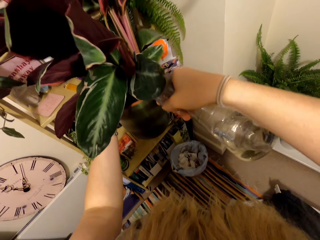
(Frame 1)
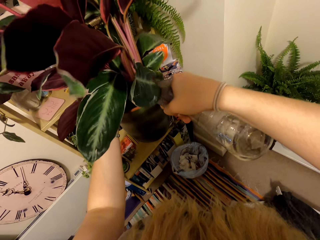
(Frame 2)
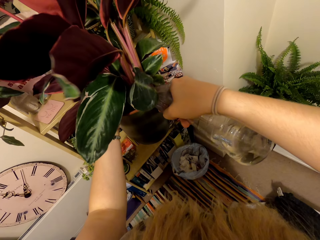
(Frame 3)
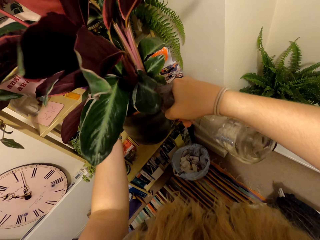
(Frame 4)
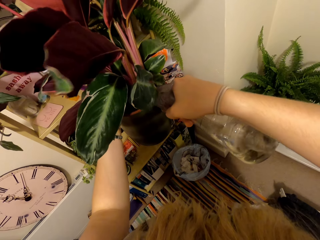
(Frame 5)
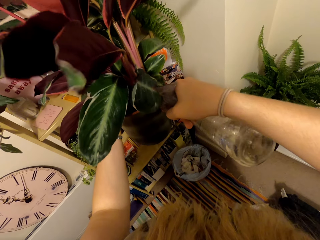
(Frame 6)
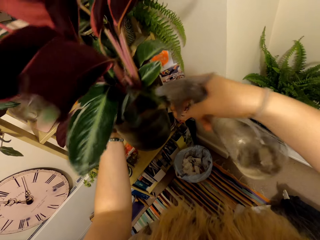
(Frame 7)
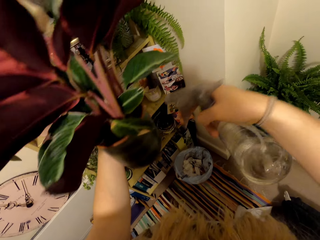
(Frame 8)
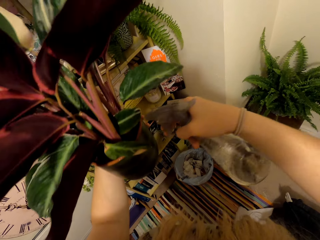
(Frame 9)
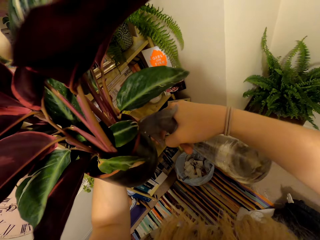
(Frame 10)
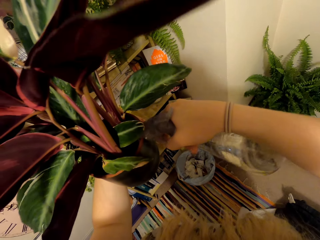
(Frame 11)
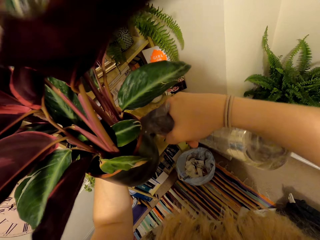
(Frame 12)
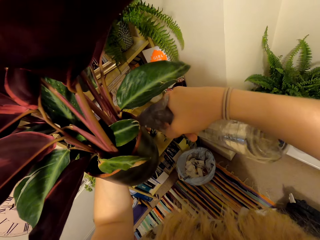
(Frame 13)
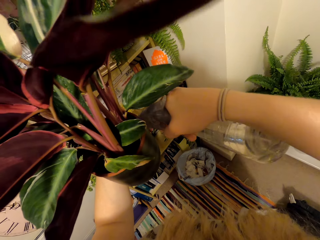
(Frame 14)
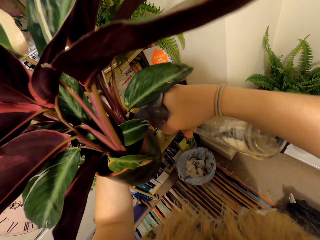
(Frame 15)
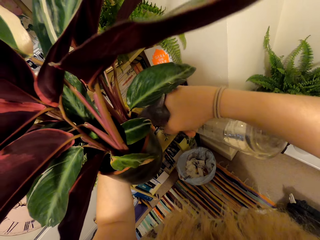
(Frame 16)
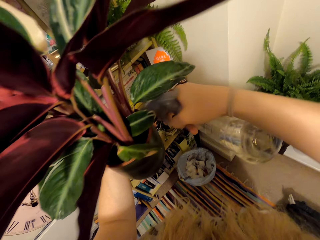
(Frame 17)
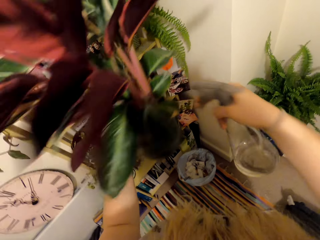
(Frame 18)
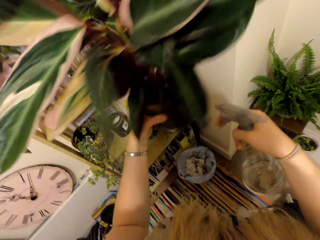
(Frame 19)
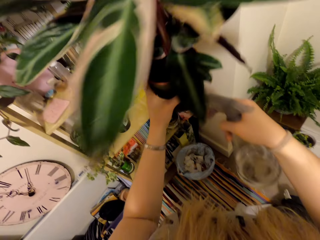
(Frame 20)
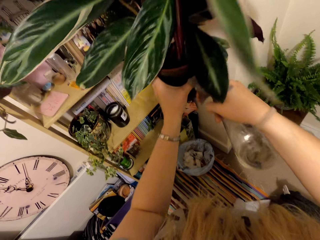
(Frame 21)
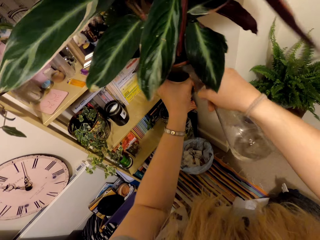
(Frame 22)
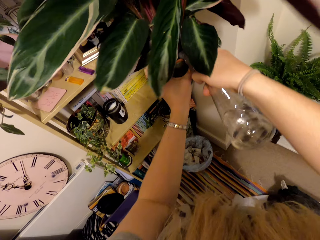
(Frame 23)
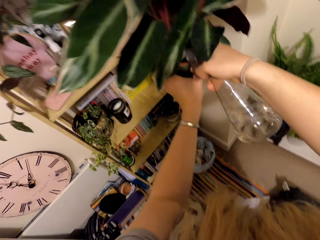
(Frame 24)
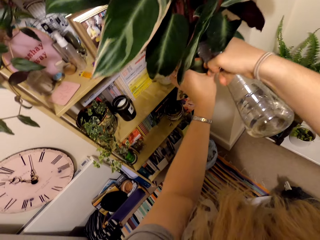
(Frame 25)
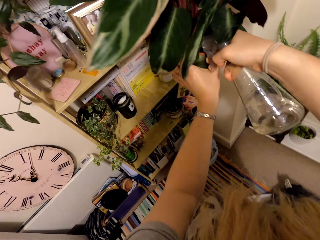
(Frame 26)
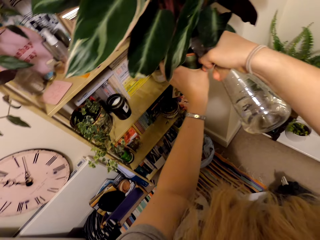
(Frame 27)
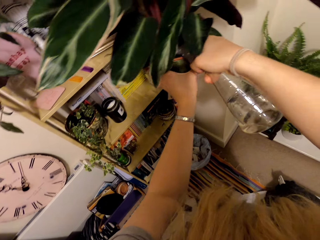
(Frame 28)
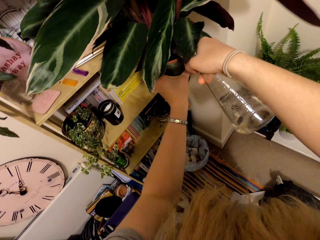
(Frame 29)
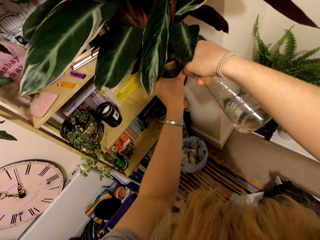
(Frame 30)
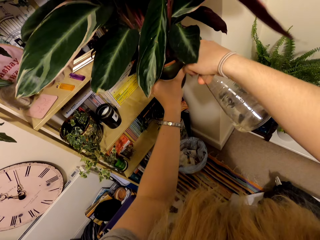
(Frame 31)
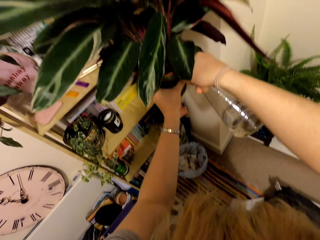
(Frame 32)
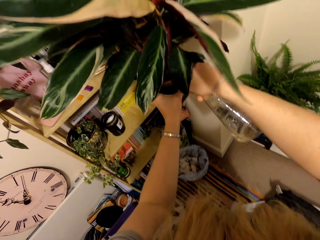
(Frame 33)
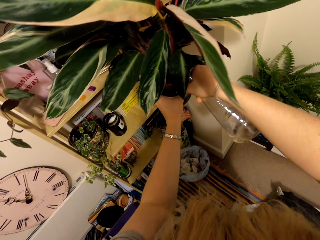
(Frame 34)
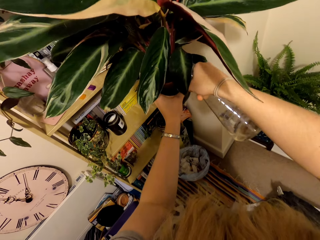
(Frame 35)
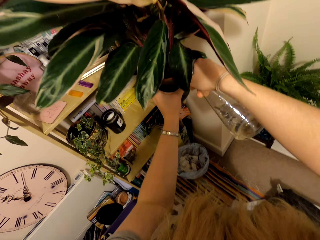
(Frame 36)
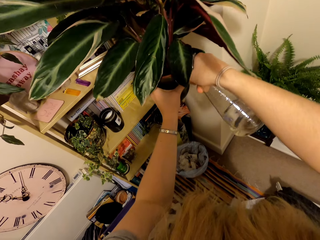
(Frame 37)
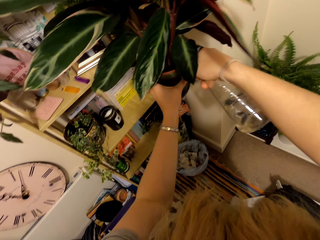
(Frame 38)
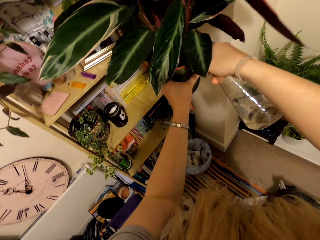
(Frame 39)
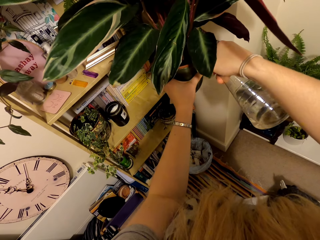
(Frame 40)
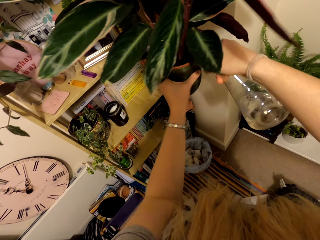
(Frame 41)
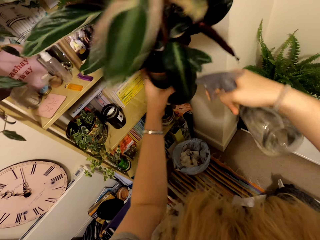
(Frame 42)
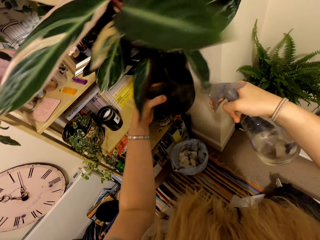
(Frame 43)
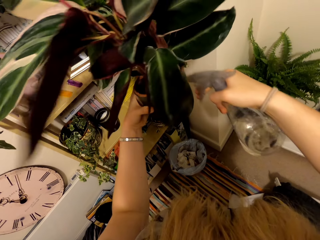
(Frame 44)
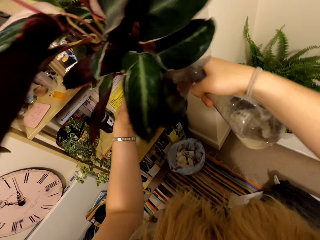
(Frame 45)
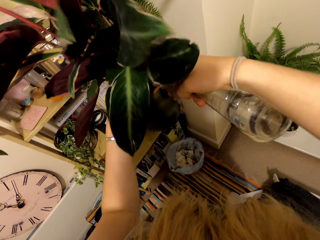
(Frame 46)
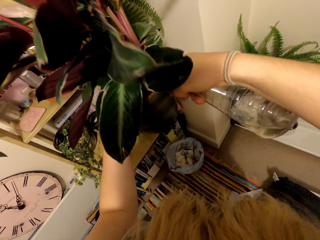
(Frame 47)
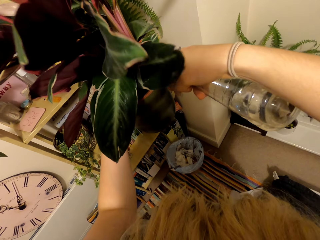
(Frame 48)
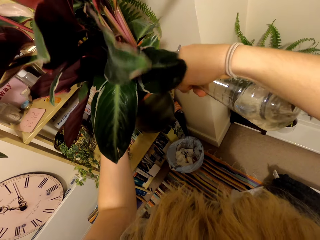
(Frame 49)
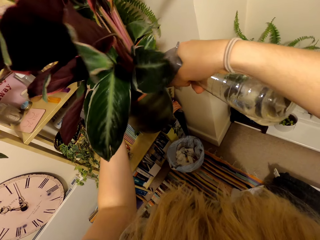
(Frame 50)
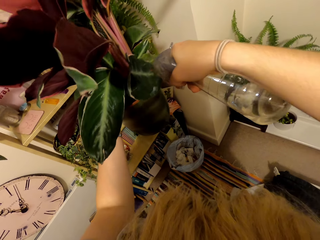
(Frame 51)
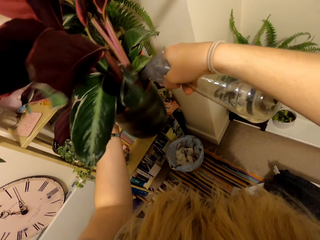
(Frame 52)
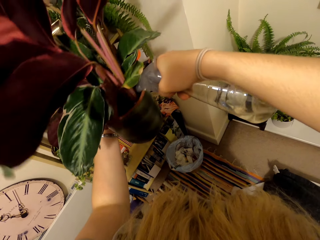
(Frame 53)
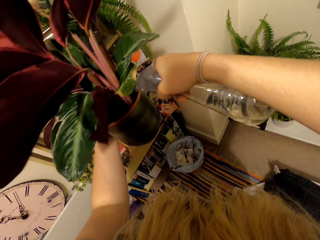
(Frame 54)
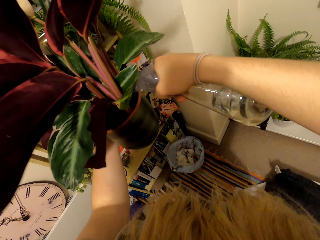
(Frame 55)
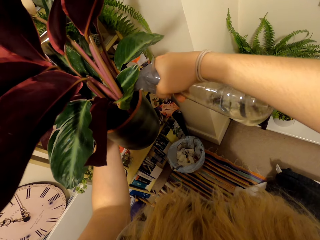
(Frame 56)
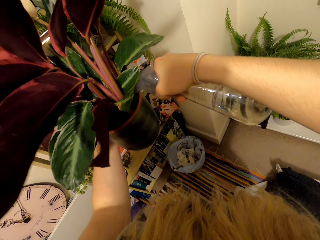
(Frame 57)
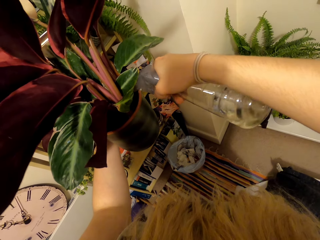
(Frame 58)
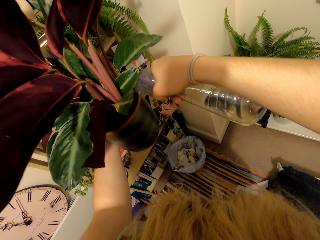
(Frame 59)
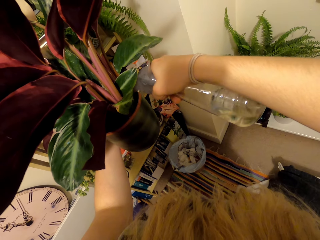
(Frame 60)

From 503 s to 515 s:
The camera wearer waters the plant.

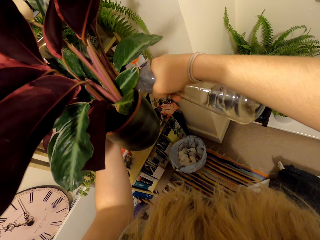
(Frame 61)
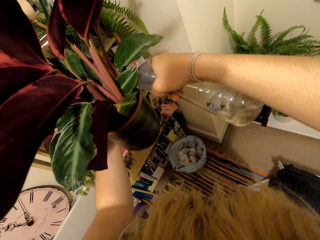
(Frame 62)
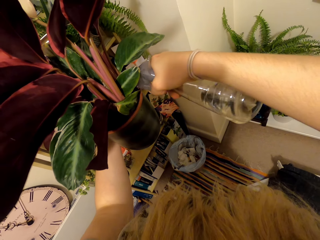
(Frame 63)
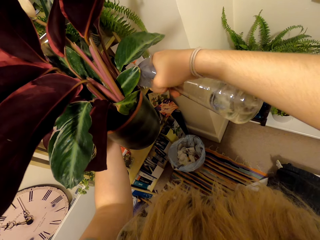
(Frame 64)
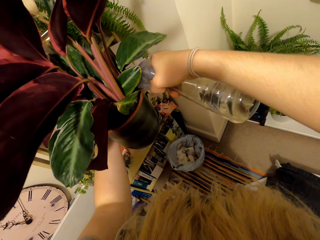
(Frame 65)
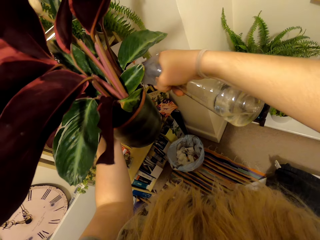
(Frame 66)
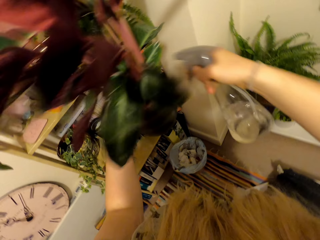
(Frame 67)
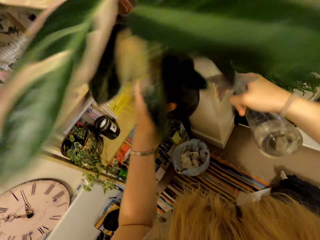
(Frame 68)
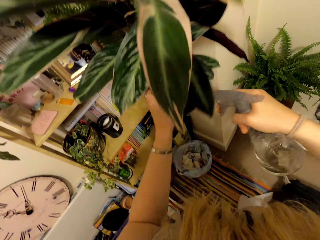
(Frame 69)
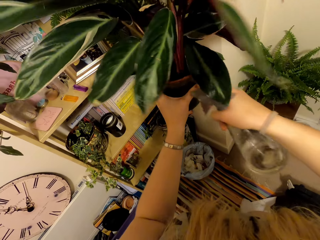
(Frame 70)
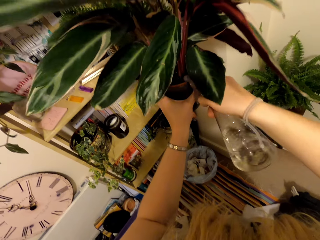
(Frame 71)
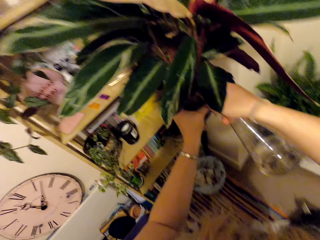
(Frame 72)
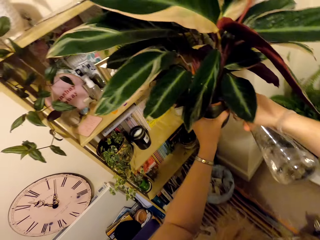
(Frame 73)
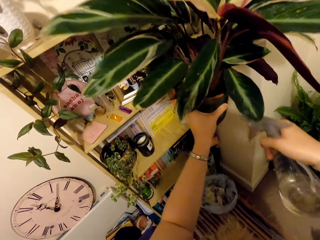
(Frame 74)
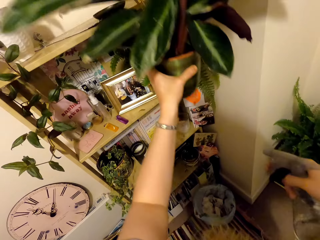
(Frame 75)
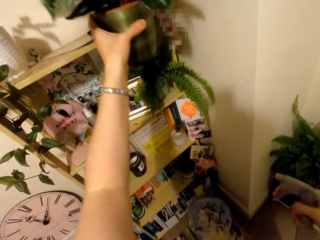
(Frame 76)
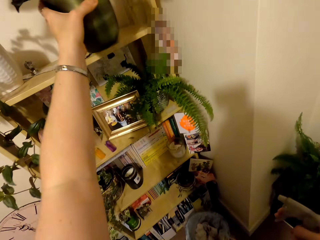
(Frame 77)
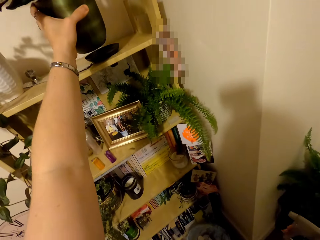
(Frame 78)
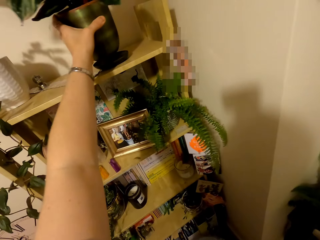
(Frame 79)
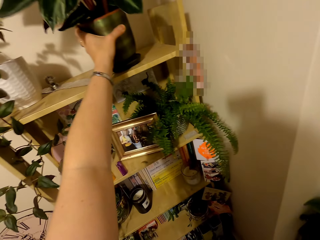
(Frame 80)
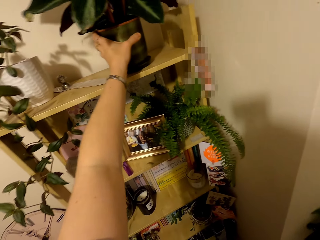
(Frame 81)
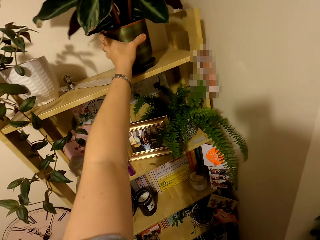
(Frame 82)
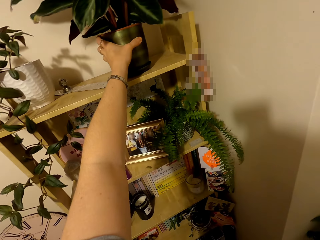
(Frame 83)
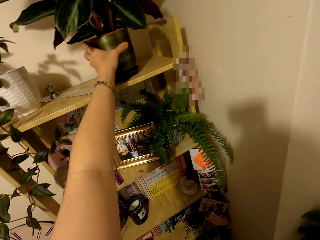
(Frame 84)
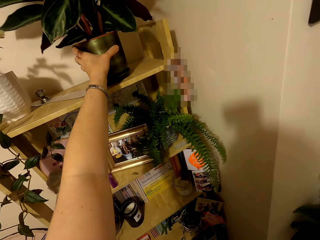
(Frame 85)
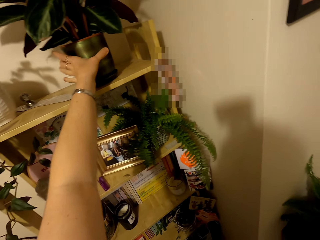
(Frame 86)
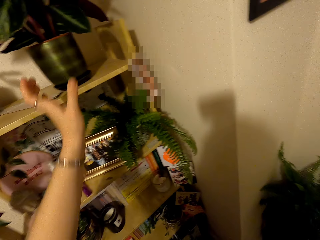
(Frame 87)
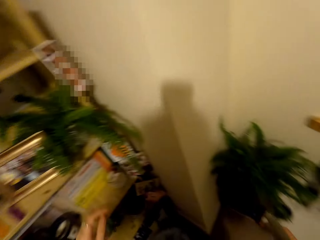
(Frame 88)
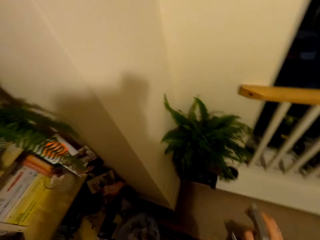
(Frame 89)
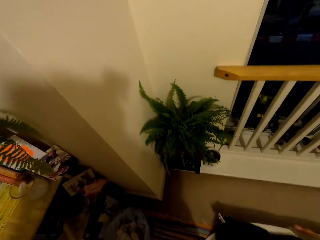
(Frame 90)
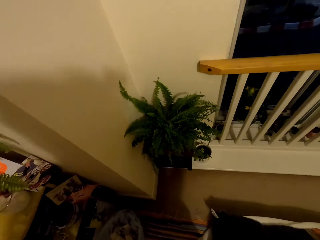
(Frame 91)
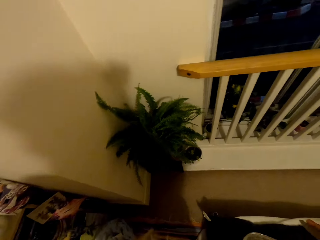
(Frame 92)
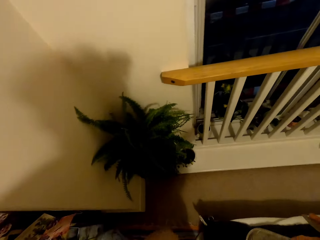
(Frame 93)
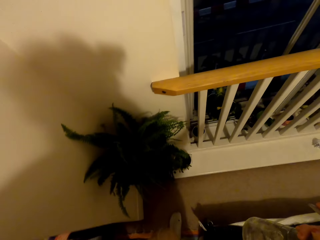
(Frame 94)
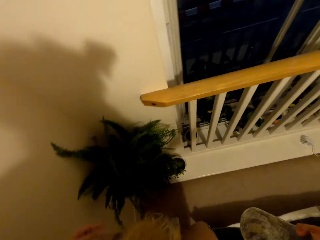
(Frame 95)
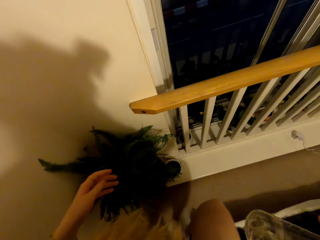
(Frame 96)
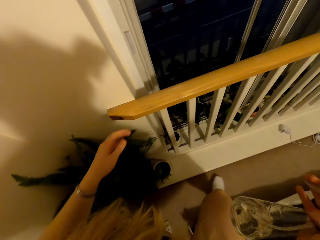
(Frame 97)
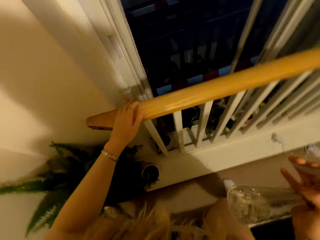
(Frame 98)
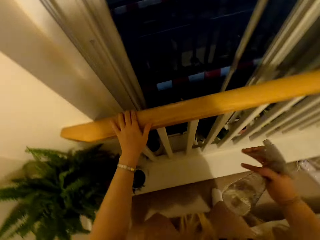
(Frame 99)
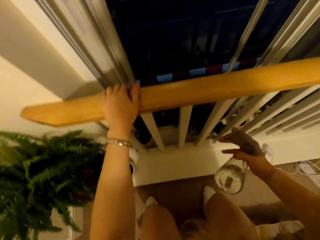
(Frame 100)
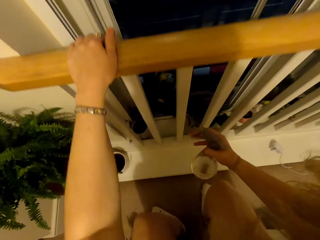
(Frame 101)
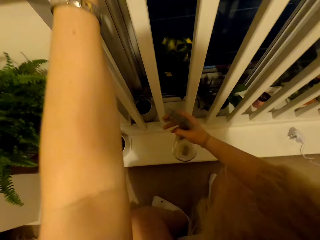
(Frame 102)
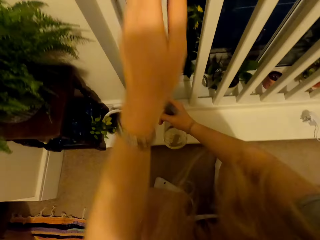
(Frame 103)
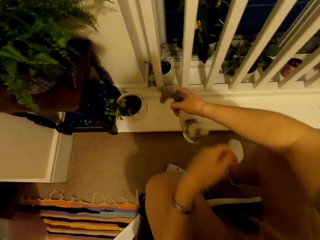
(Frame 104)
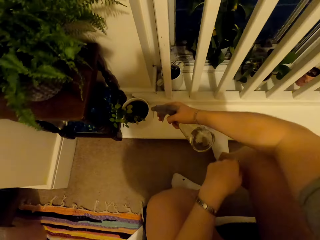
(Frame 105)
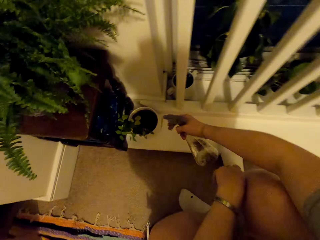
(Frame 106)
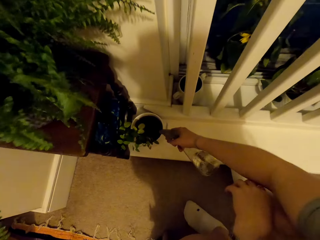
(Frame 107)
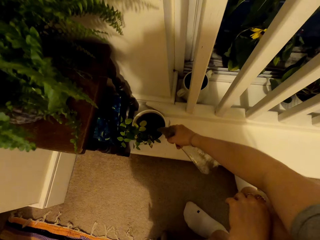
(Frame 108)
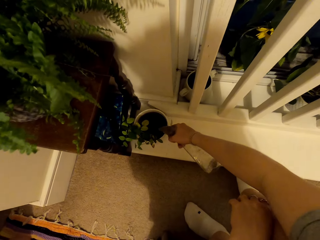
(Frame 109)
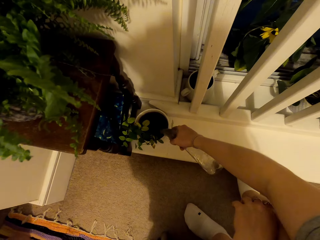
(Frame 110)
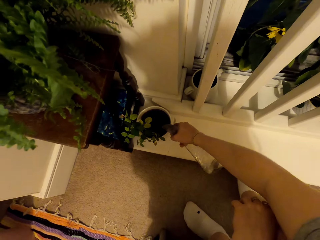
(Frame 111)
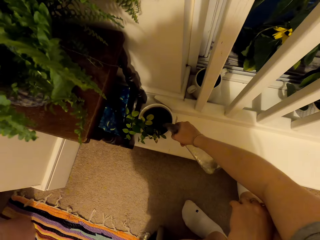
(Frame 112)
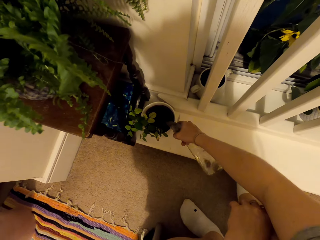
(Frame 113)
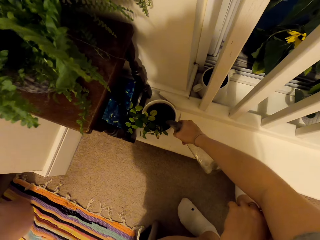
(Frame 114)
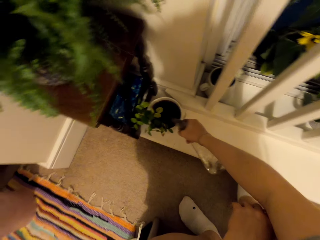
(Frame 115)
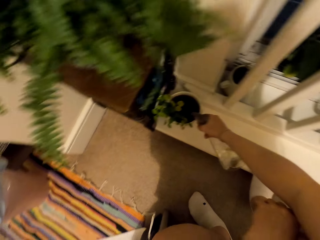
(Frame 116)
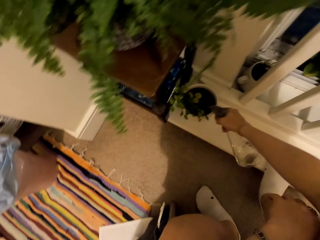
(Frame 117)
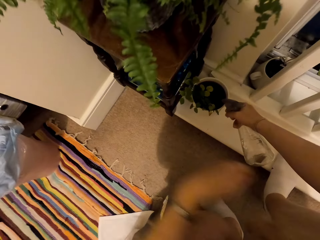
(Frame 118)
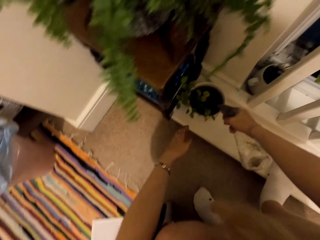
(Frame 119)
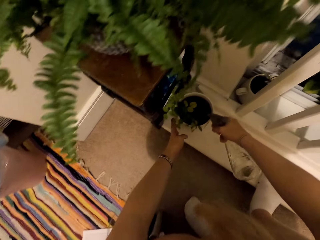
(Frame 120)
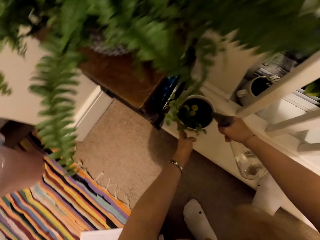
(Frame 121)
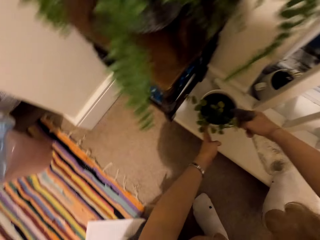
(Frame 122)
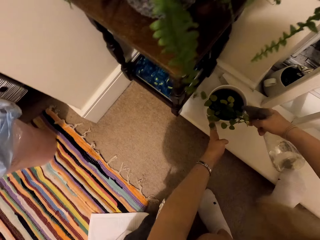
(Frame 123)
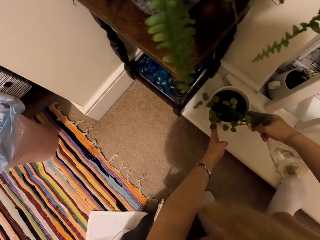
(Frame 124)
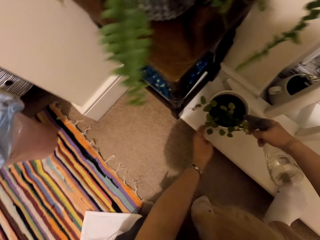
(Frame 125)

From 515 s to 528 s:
The camera wearer puts the plant on the shelf. They water the plants with a spray bottle.
